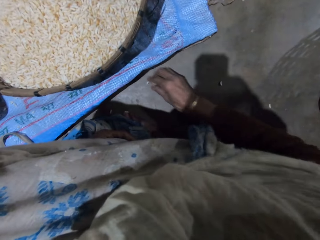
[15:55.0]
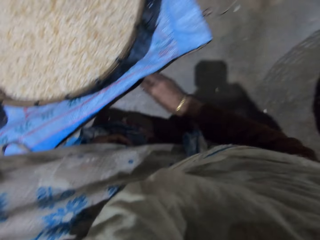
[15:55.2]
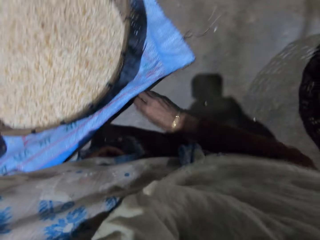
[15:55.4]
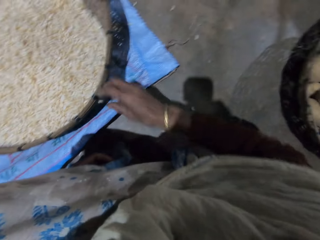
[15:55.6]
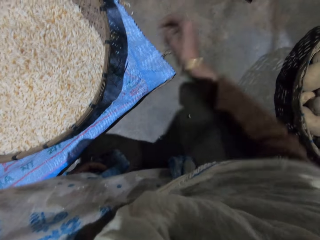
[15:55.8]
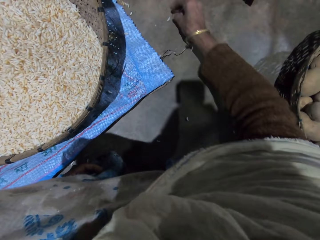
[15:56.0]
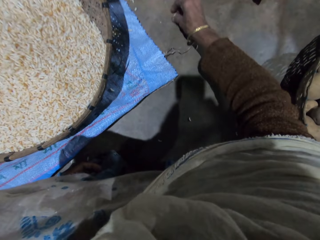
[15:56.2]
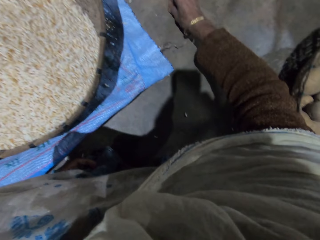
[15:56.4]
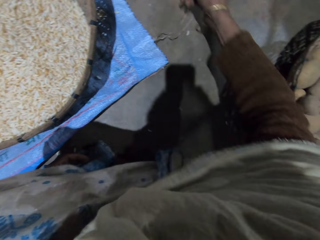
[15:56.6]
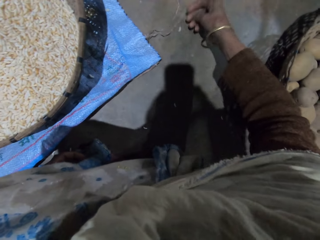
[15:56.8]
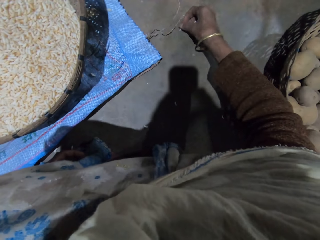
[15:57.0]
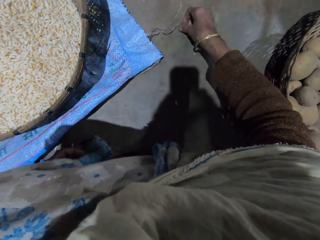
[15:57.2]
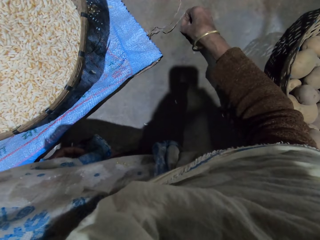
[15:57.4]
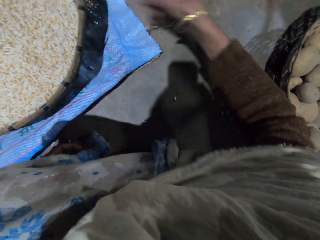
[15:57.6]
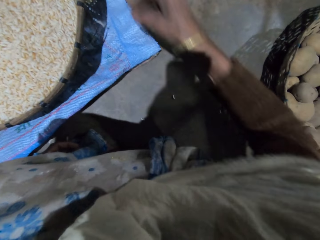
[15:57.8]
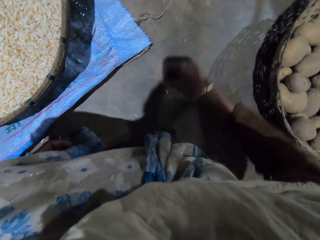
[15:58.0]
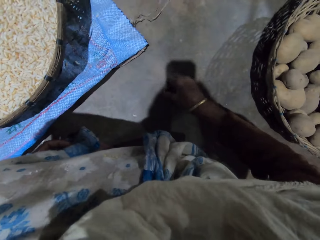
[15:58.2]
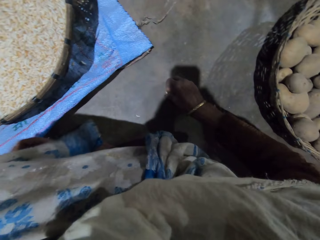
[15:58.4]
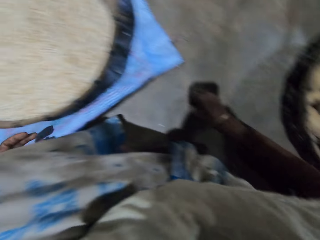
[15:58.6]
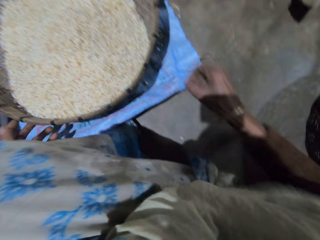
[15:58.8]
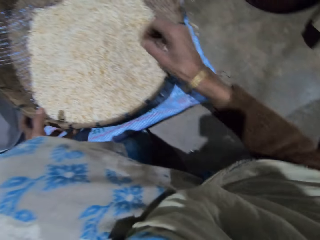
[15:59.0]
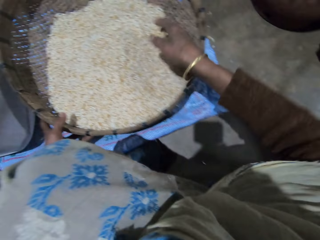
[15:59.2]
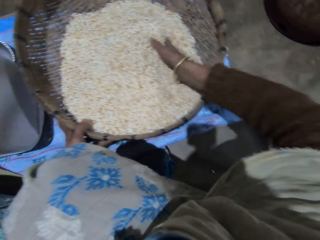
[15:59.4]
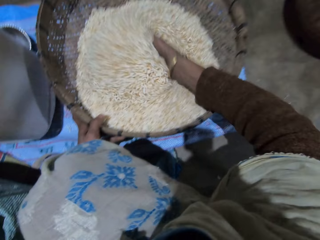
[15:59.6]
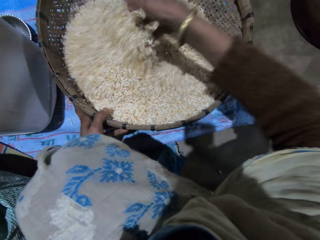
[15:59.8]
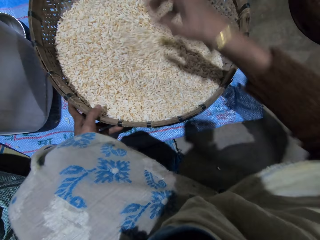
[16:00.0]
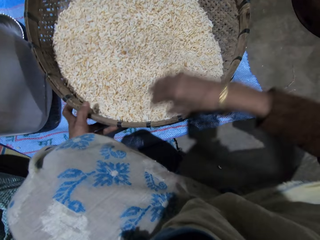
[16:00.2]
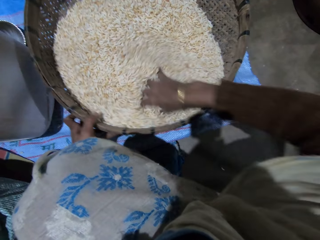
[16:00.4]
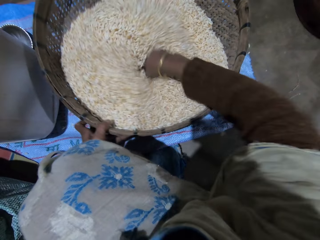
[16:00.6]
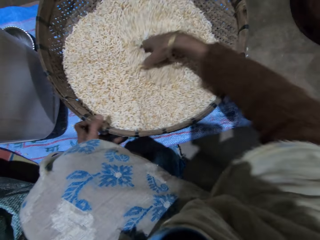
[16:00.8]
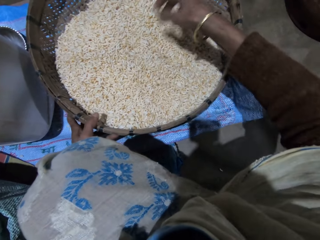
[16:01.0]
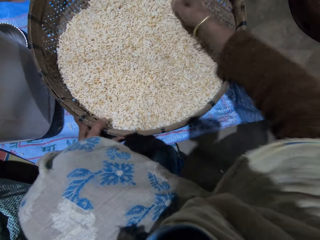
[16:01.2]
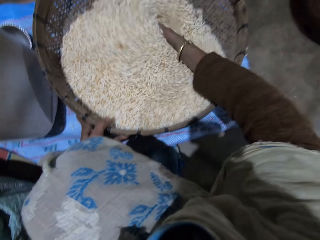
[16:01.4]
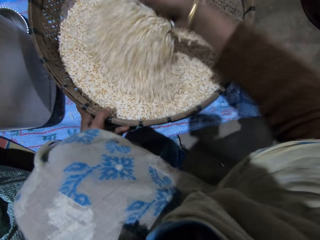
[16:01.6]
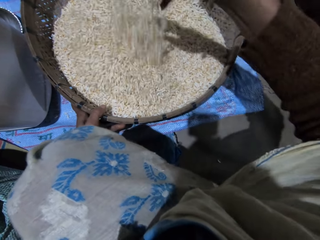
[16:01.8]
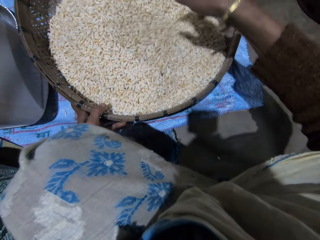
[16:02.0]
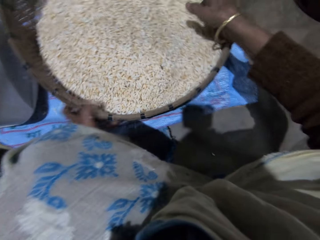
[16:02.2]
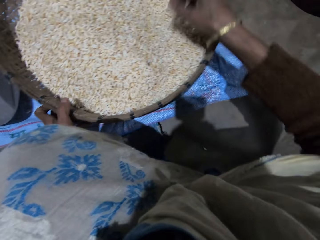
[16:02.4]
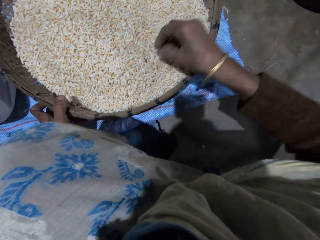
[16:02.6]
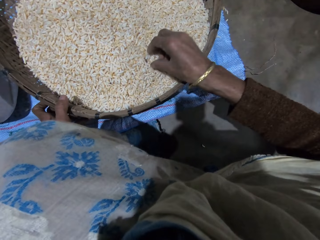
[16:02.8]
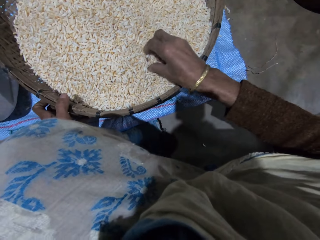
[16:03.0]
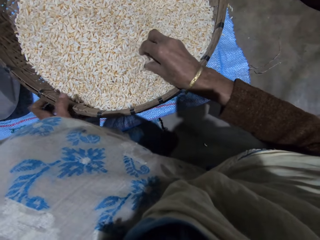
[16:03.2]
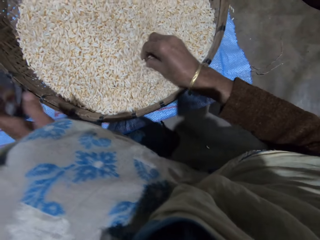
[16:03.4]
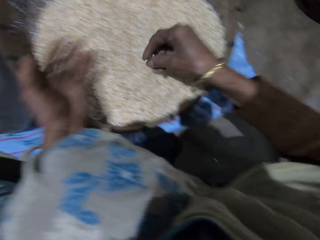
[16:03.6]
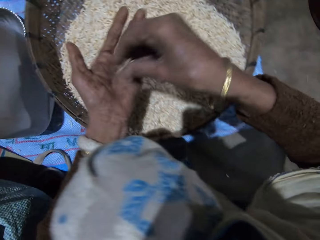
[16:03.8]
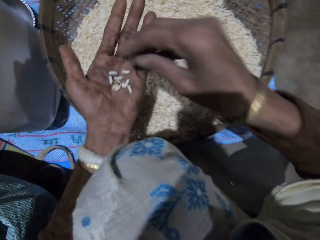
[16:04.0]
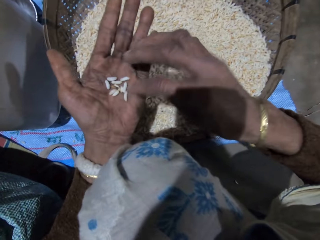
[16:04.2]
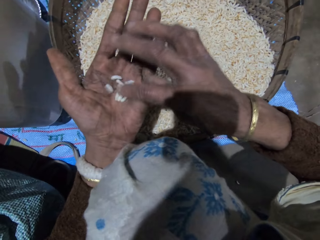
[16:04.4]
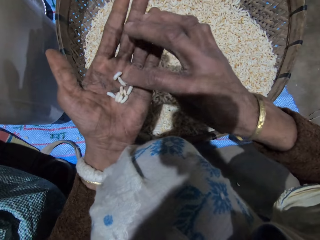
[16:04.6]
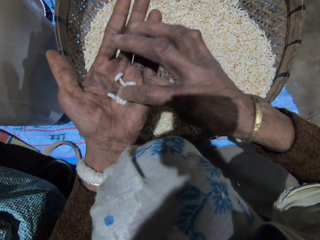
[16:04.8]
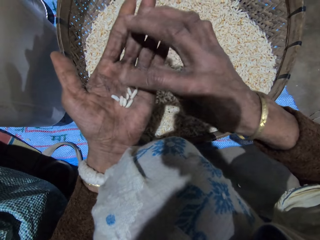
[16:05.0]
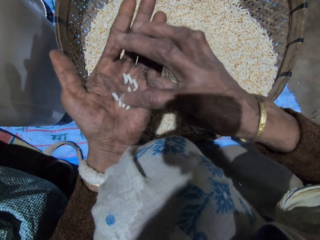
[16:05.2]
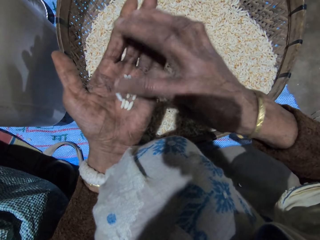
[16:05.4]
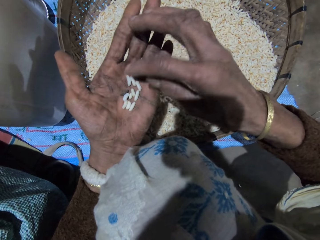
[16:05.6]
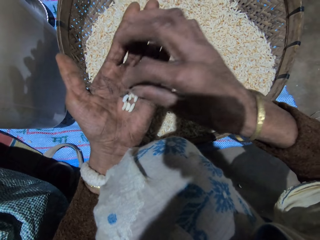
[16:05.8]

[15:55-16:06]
The camera wearer picks up grains on the floor with her right hand. She drops the grain on the sack. She picks up grains on the ground. She drops the grains on the sack. She picks up grains on the ground. She holds the basket with her left hand. She drops the grains in the basket. She sorts the grains with her right hand. She turns the grains in the basket with her right hand. She takes out some grains with her right hand. She puts the grains in her right hand on her left hand. She sorts the grains with her right hand.

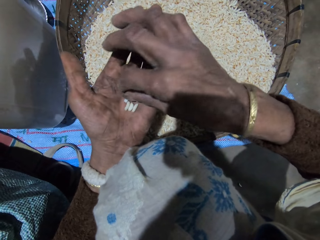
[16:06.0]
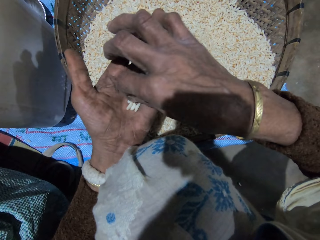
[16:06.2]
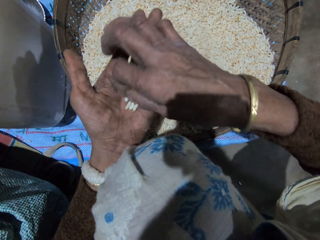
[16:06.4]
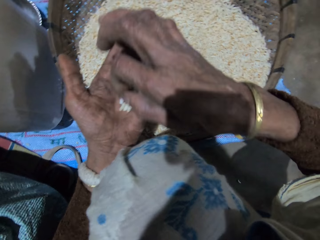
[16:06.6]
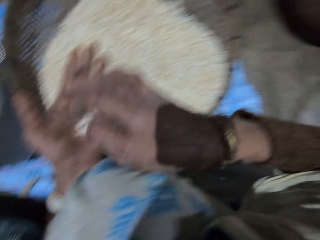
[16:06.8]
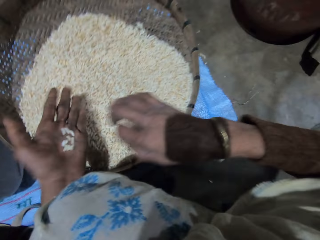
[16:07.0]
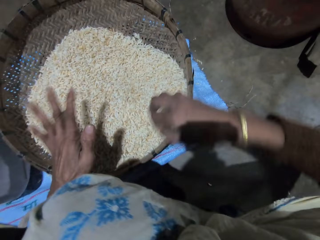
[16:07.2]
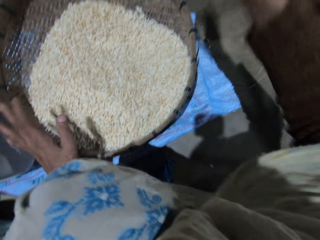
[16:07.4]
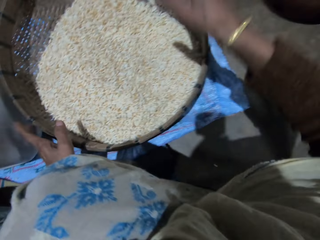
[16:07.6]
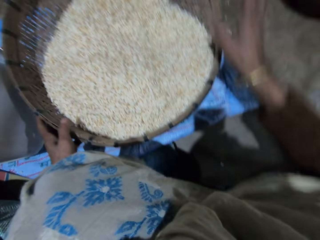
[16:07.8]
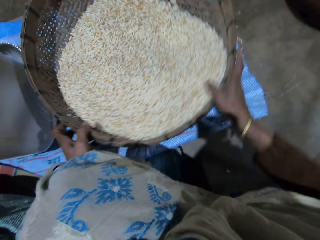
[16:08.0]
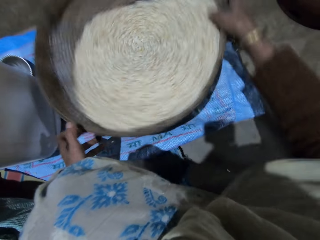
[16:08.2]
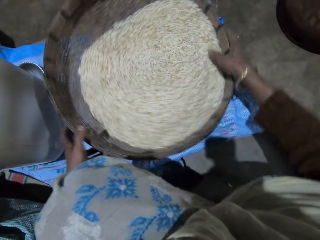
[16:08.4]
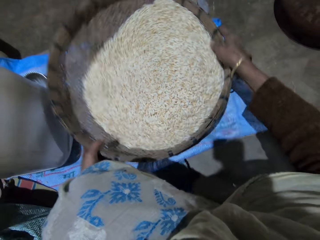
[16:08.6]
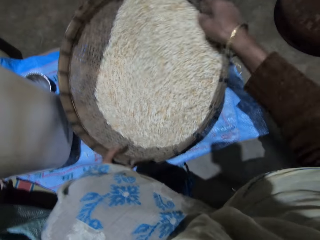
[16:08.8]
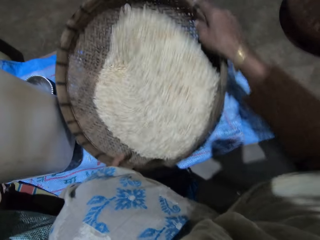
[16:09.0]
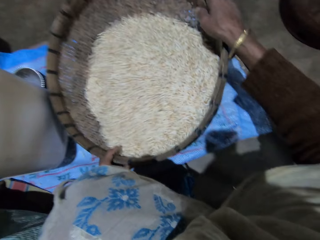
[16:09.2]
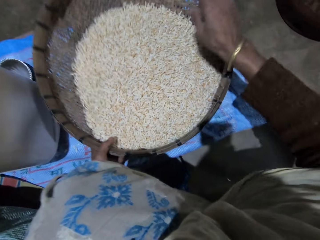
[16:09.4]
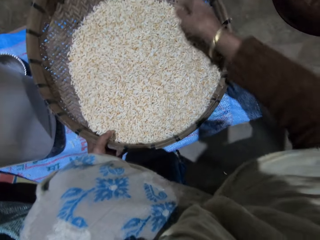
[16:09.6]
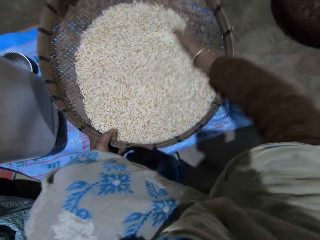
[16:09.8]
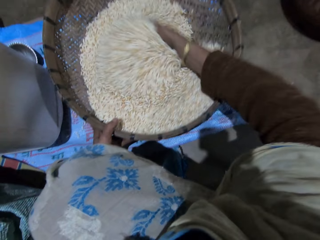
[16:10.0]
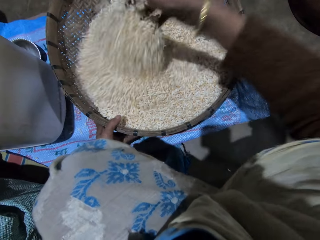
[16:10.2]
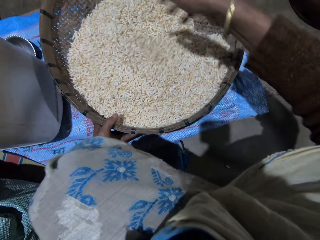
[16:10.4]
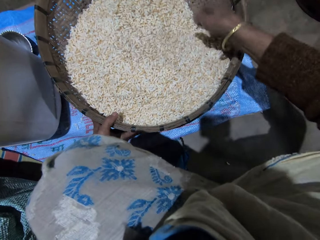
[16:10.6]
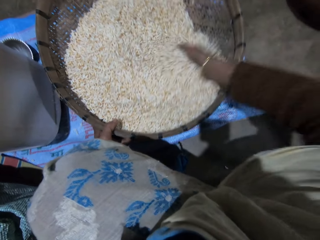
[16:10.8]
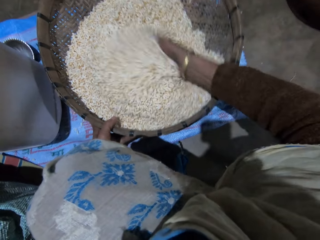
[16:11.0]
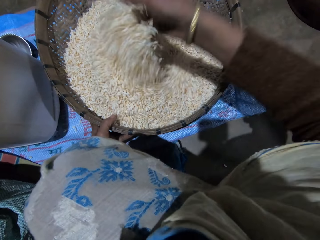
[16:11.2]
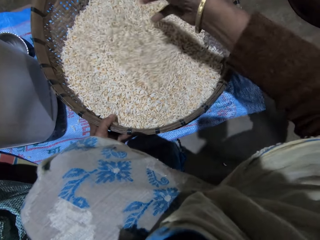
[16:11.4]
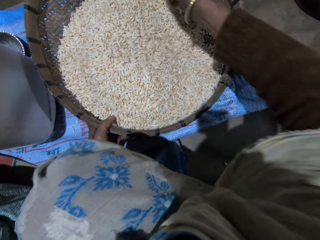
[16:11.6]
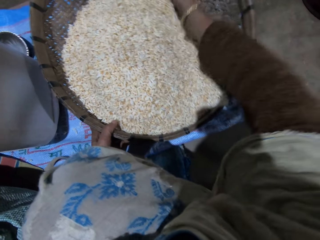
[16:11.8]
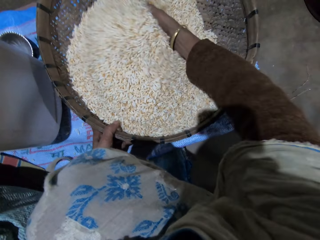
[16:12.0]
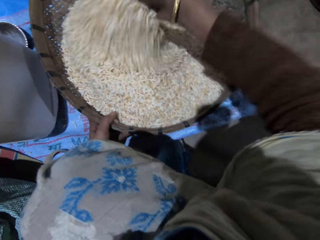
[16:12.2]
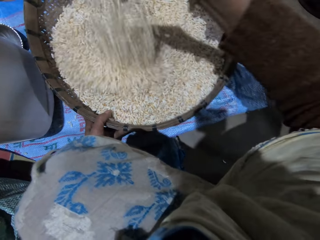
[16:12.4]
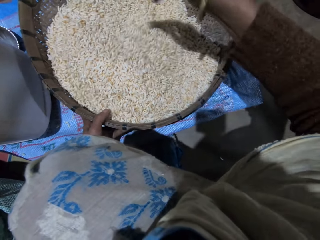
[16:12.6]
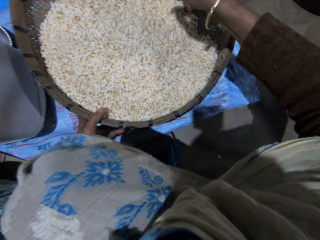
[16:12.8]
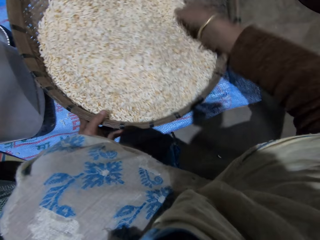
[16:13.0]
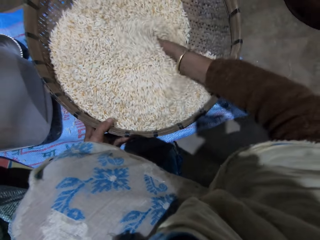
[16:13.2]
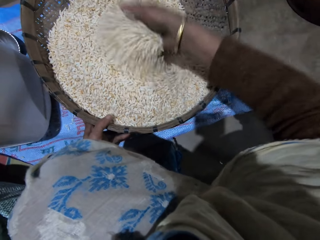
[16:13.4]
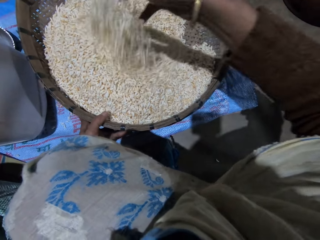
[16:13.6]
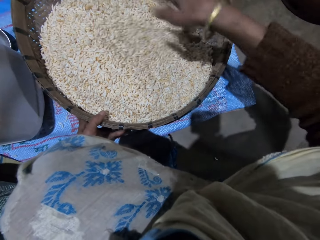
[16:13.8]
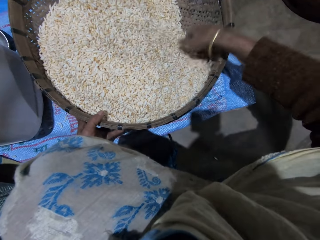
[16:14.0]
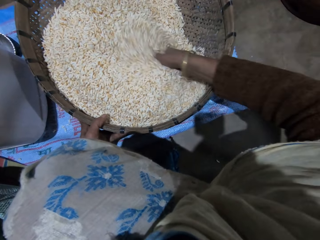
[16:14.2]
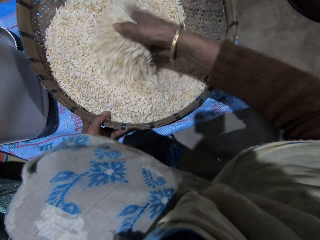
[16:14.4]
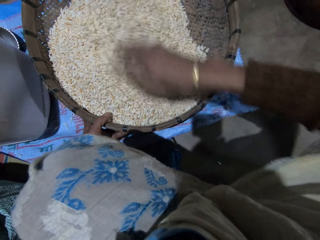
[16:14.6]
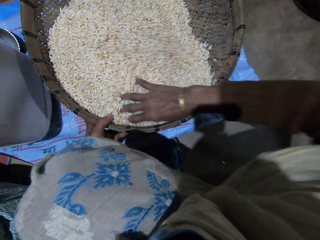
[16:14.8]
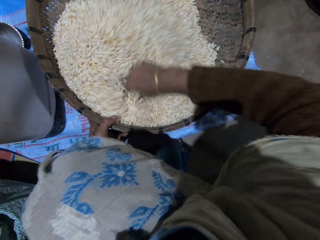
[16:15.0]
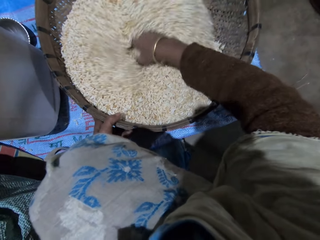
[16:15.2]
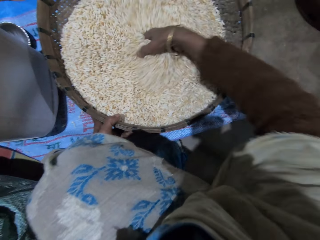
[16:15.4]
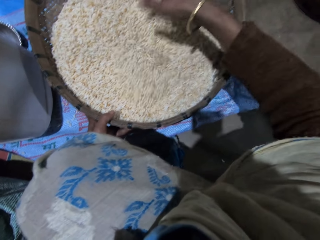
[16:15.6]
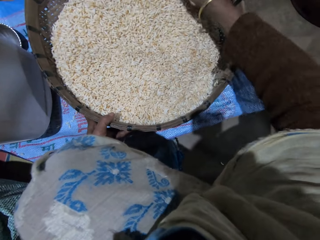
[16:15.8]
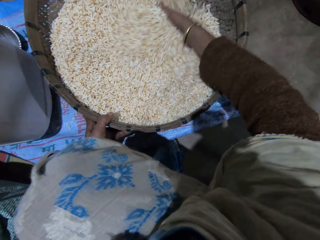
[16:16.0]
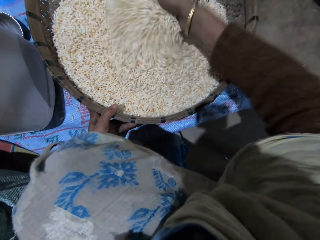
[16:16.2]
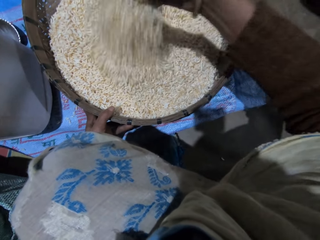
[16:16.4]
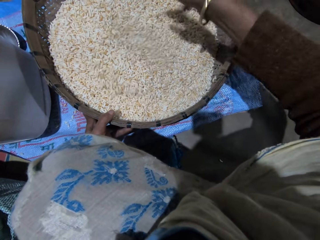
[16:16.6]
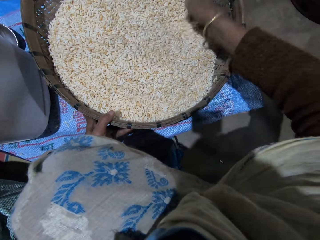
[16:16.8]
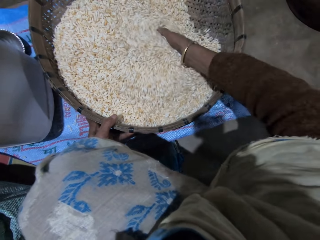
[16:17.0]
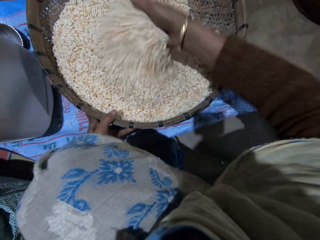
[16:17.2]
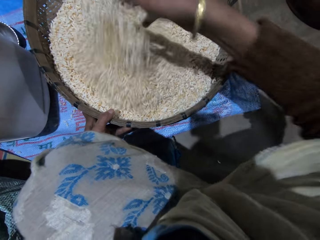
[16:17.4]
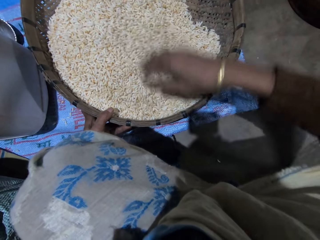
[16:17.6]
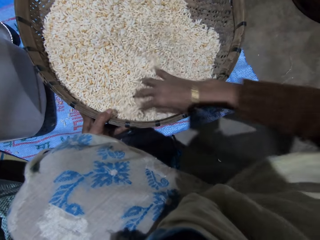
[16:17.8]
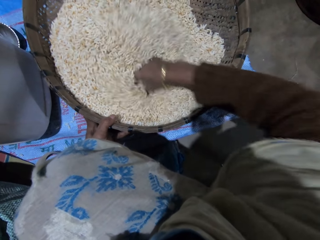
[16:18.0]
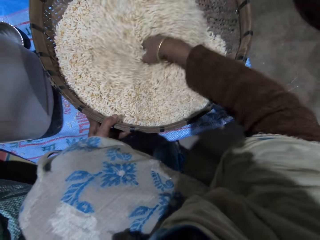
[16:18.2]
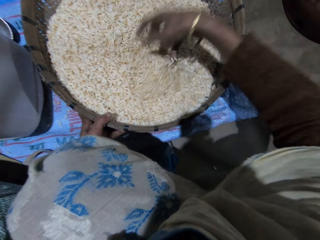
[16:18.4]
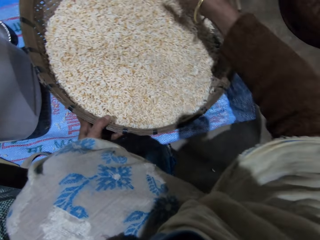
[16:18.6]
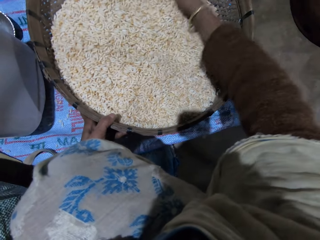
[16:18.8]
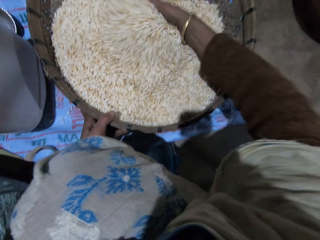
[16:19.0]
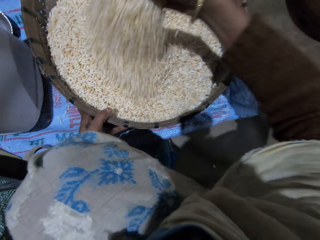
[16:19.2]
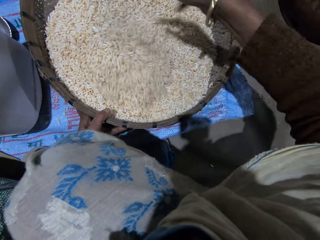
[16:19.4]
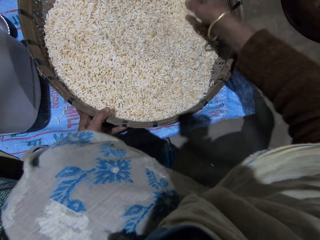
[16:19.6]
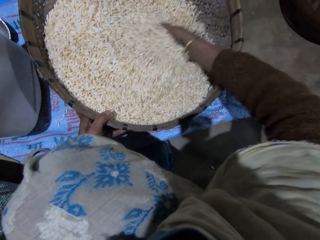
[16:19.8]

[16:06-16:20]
The camera wearer picks up the dirt in her left hand with her right hand. She throws the dirt in her right hand. She pours the grains in her left hand into the basket. She holds the basket with both hands. She spins the basket. She shakes the basket with her right hand. She sorts the grains with her right hand. She turns the grains in the basket with her right hand.
